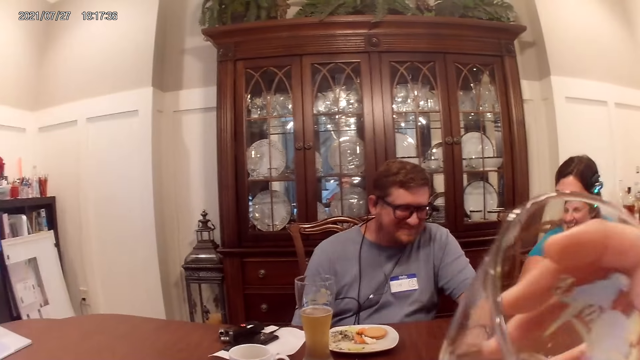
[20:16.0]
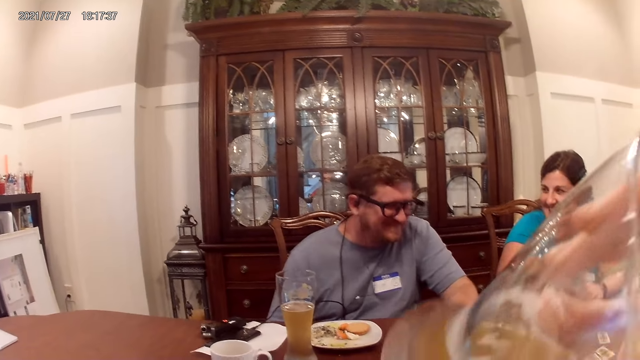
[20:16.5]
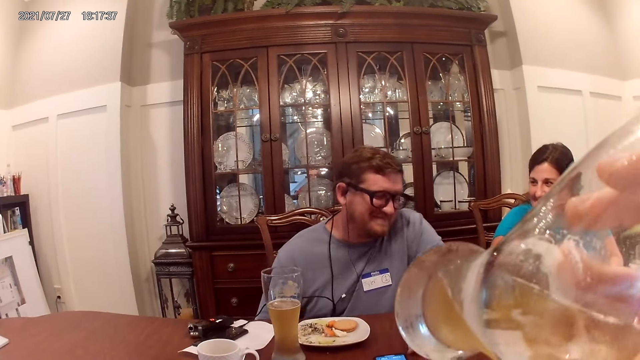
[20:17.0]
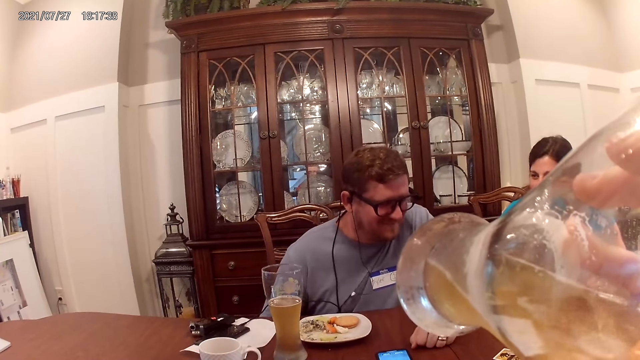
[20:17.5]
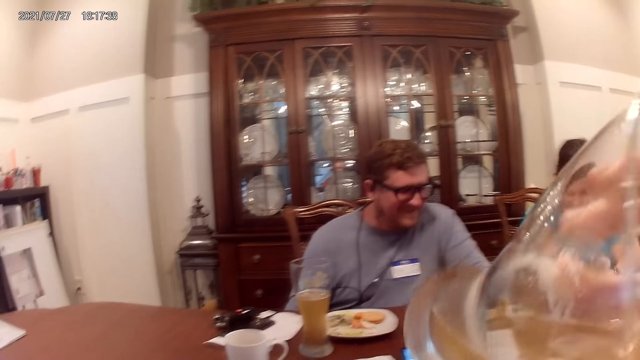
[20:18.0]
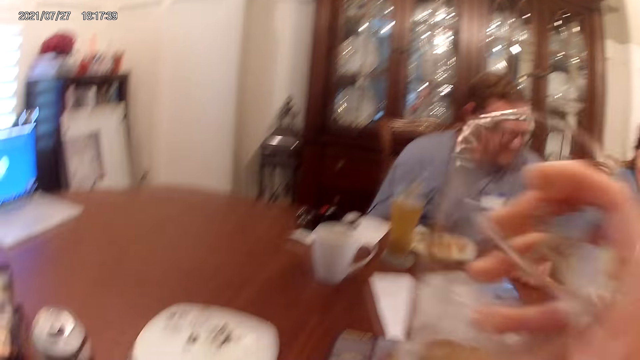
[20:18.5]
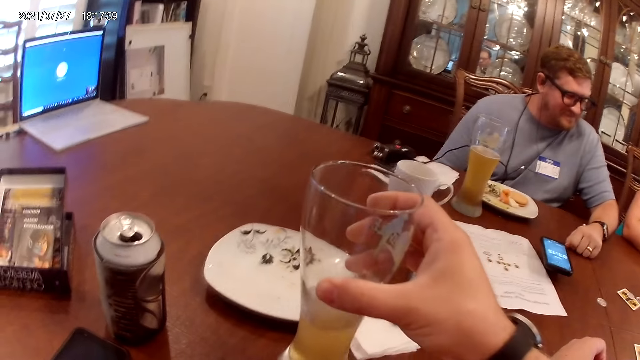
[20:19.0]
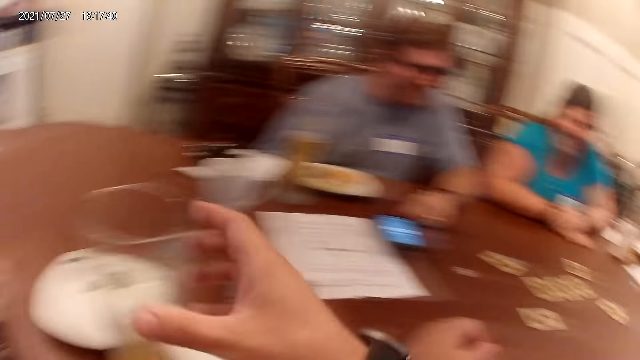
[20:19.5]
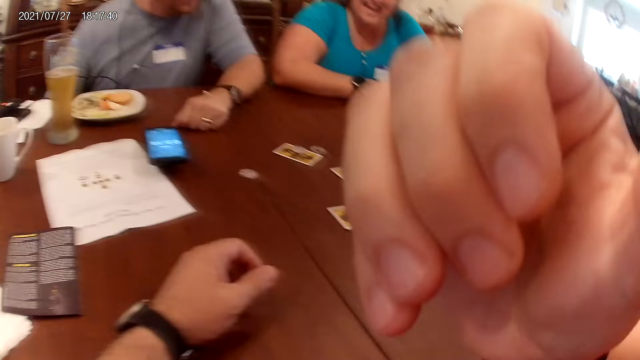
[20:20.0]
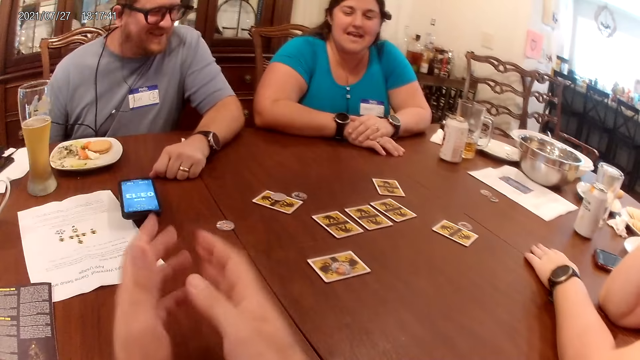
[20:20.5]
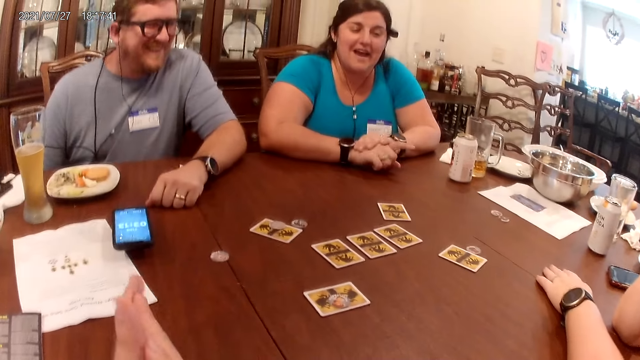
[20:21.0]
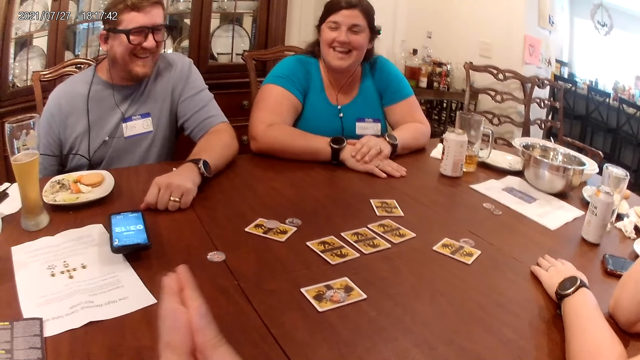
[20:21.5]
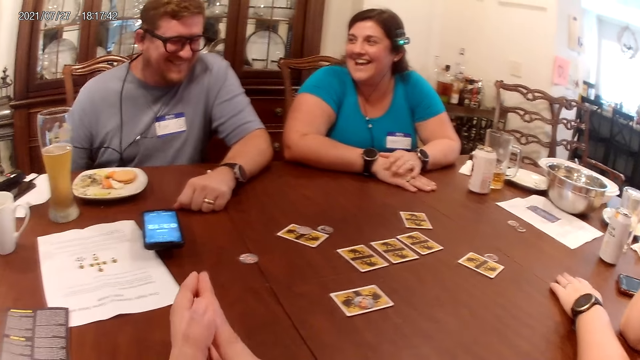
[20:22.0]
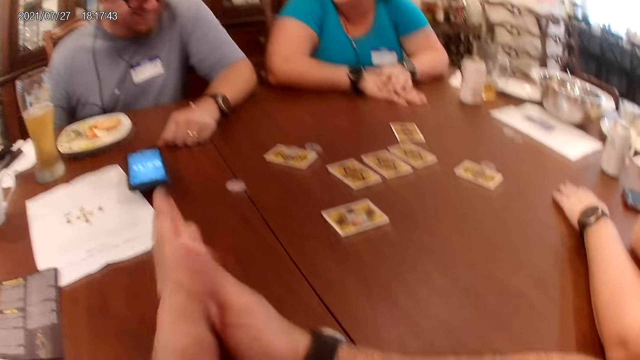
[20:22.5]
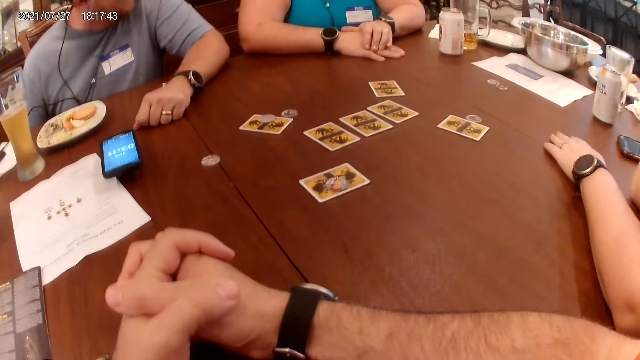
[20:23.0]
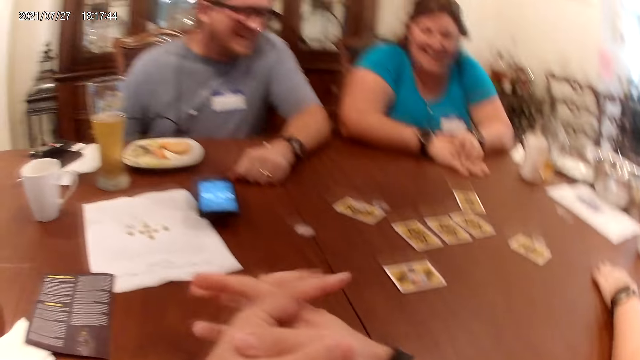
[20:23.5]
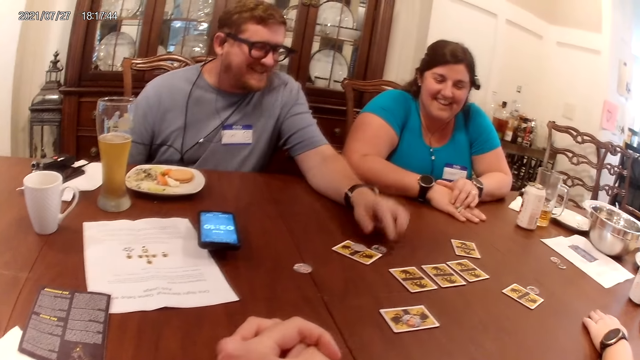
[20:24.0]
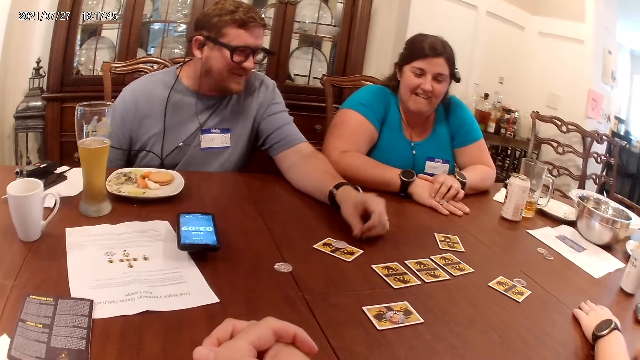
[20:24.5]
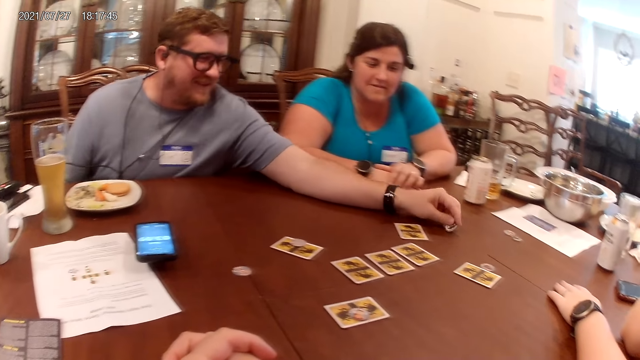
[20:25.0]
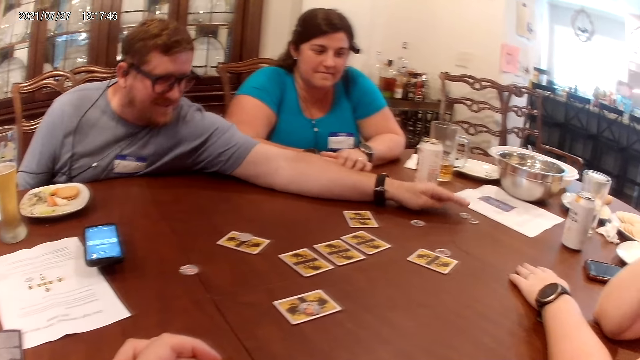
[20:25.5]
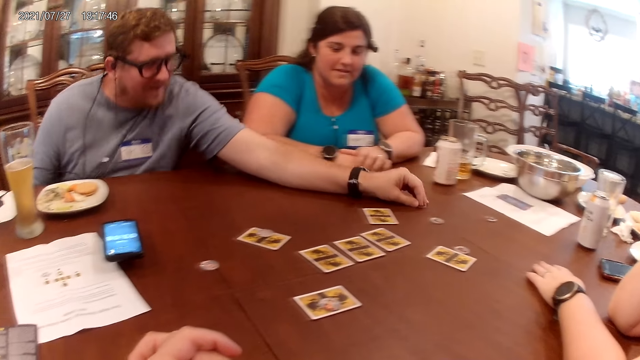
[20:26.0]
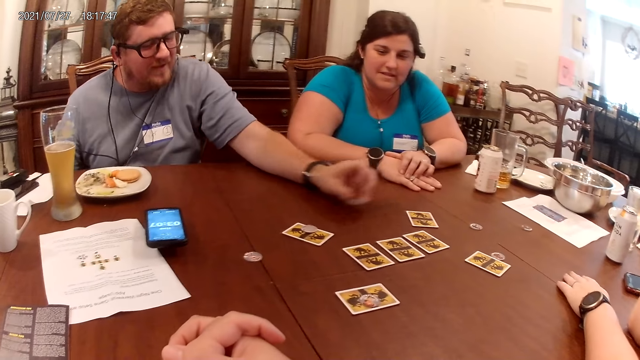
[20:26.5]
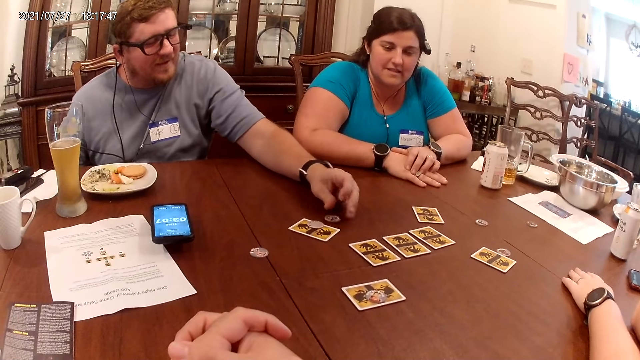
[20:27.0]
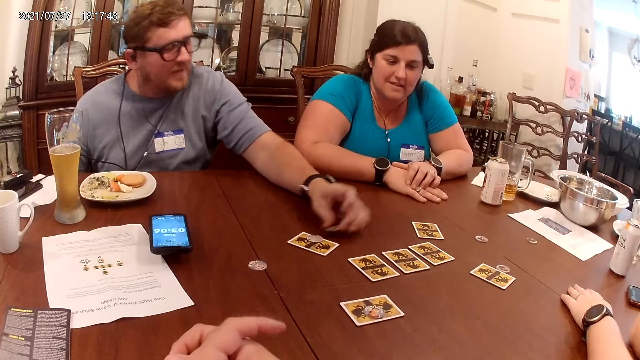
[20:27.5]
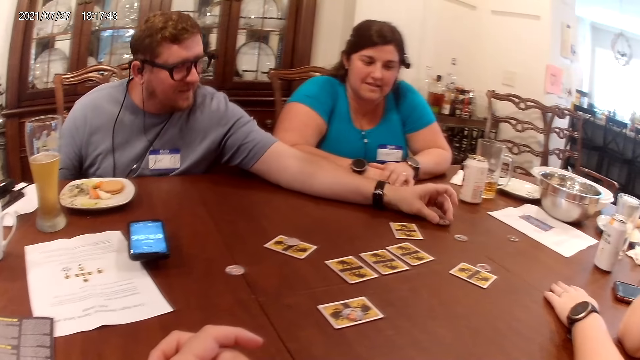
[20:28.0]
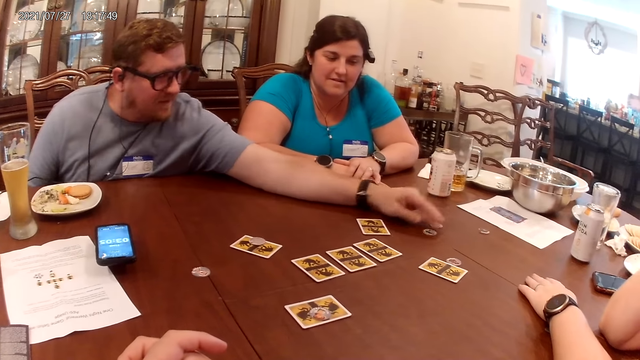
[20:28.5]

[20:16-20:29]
The camera wearer drinks from the glass of wine in his right hand. He places the glass of wine on the table with his right hand. The men play cards. The man moves a token on the table with his left hand.

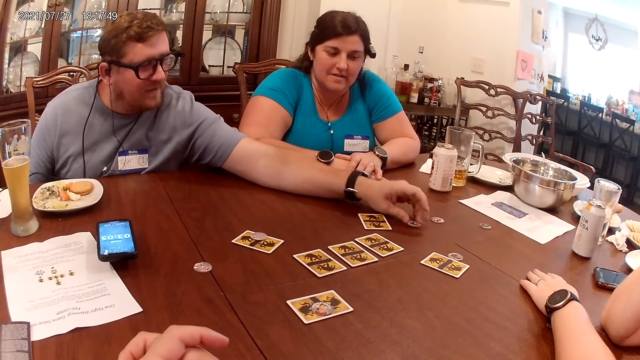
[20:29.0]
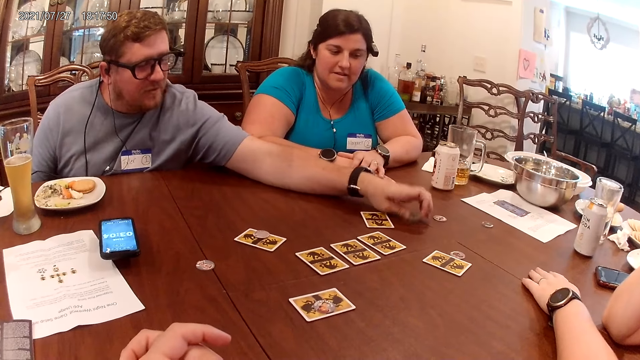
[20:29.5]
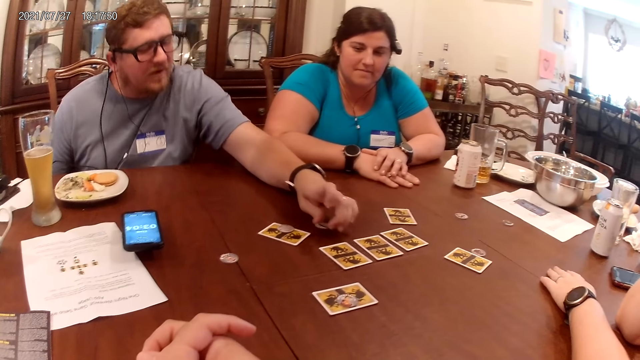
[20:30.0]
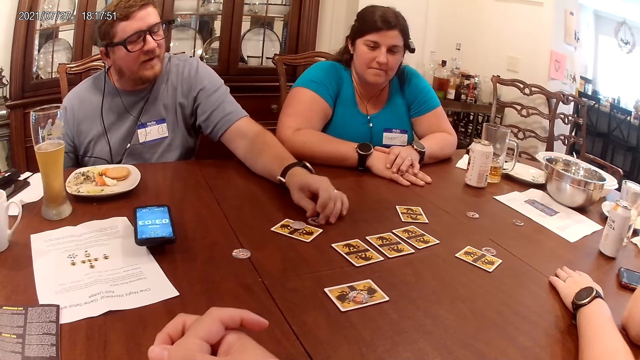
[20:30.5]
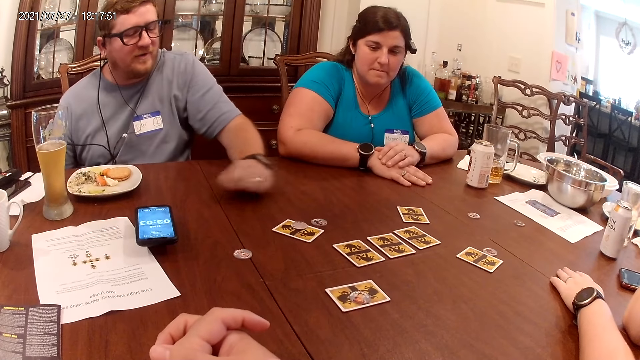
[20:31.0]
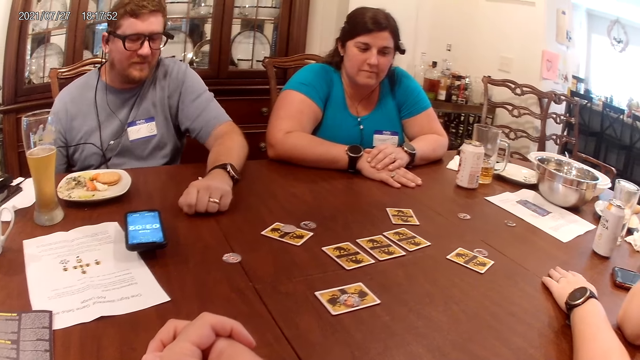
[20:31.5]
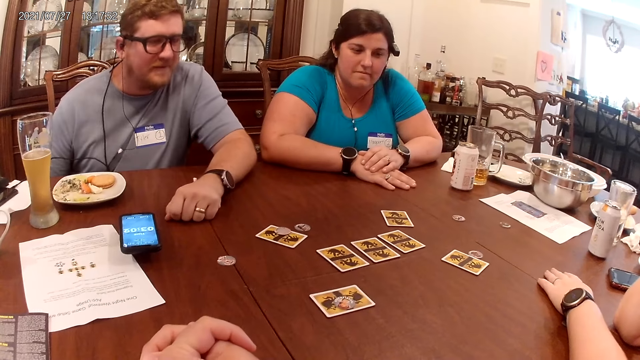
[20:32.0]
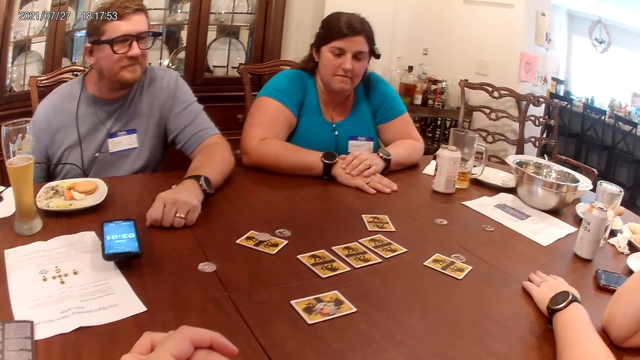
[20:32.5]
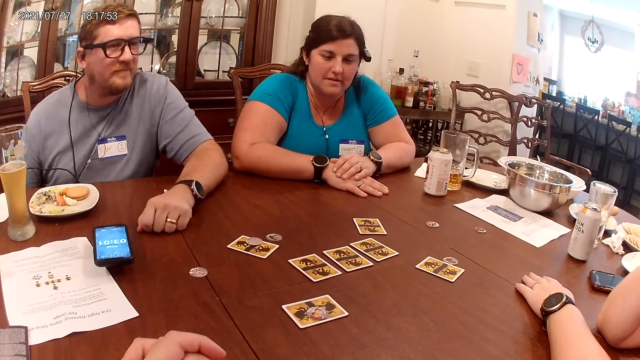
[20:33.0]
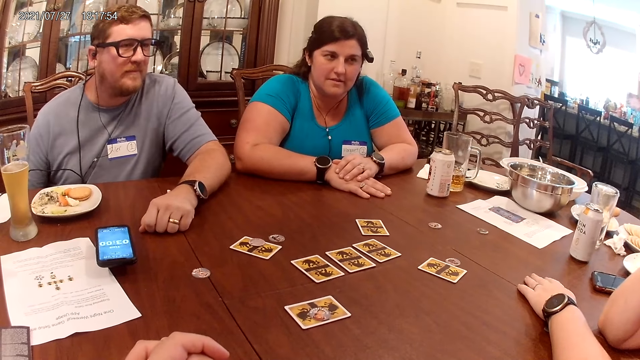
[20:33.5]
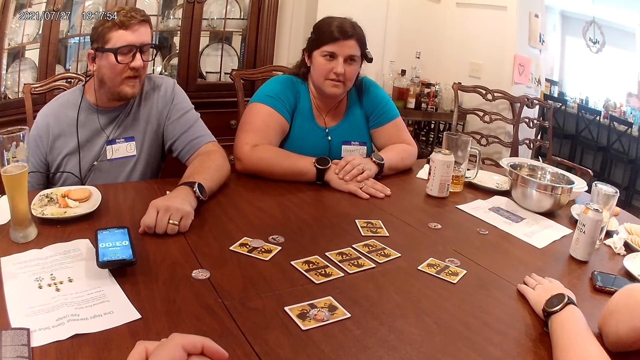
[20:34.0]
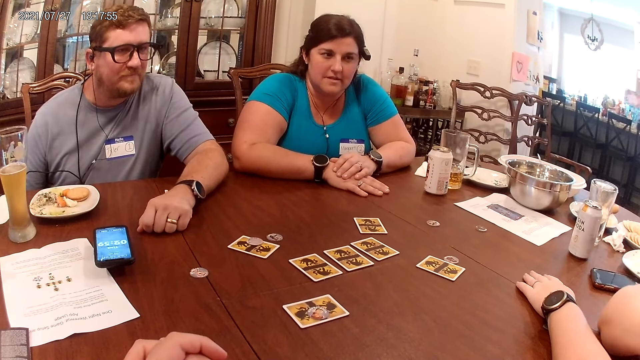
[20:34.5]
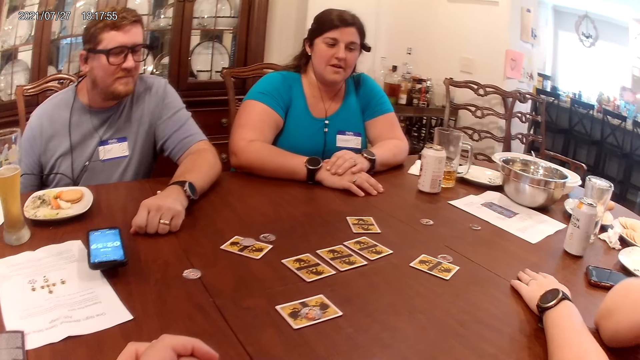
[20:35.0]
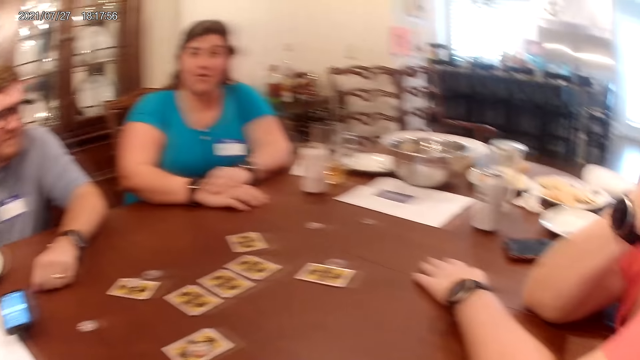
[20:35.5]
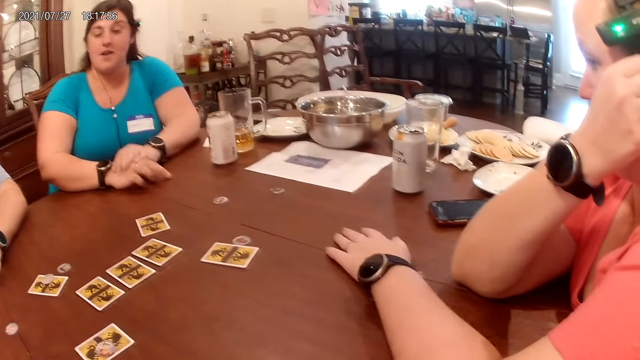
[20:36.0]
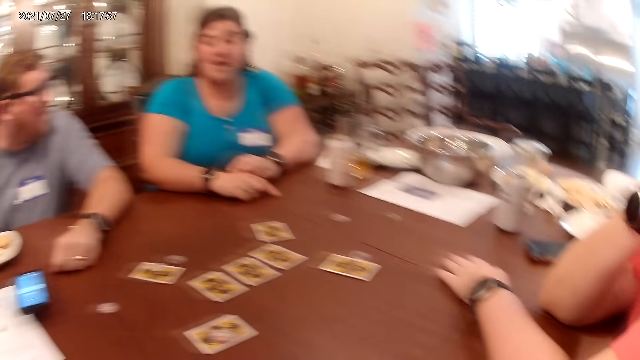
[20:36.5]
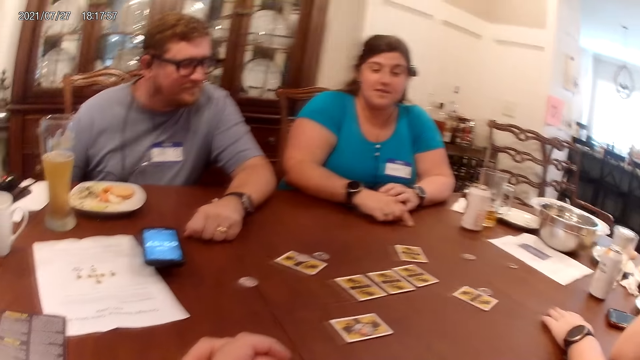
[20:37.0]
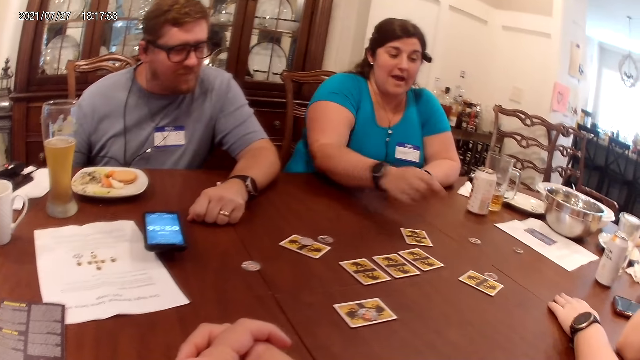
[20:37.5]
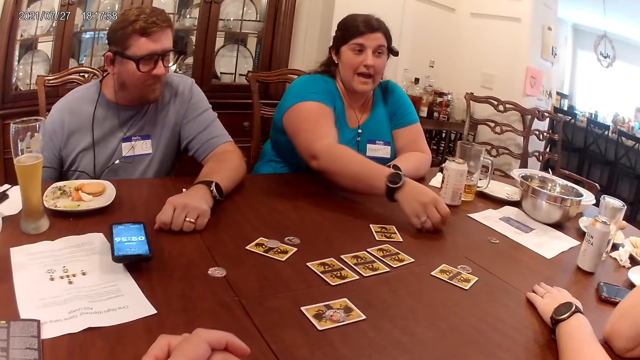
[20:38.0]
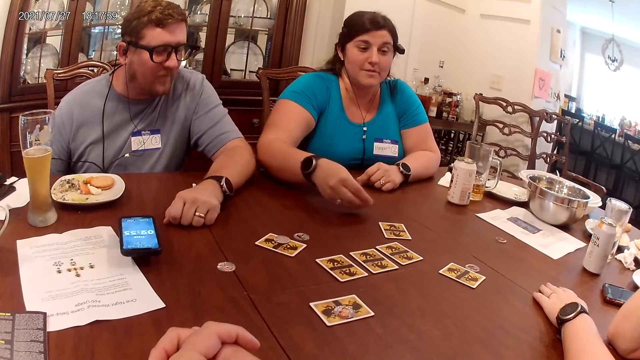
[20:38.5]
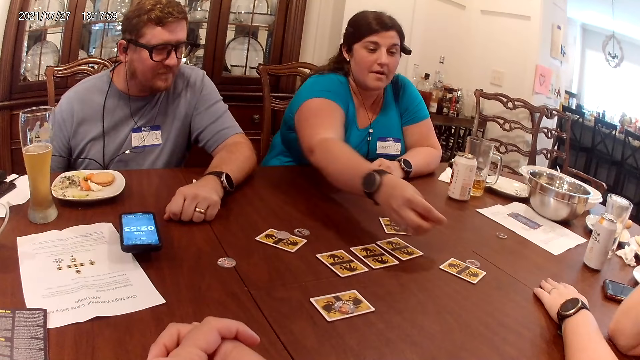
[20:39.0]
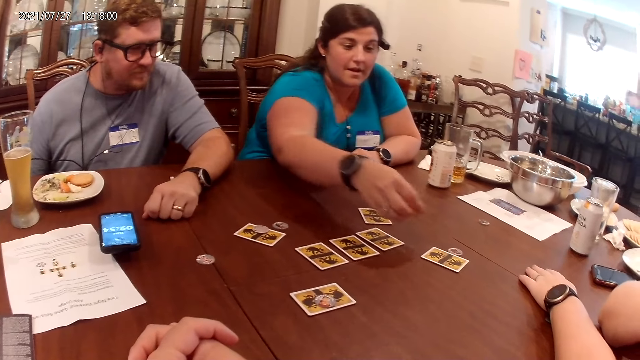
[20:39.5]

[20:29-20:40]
Another woman picks a token from the table with her right hand.
